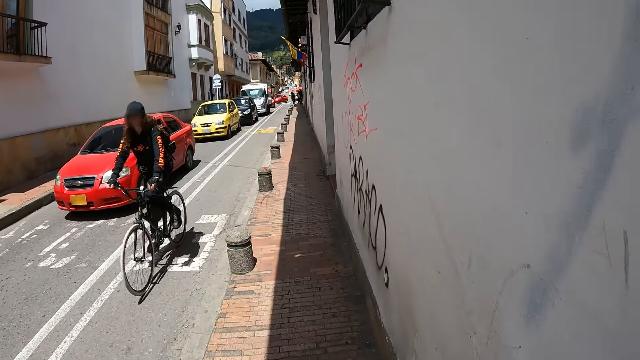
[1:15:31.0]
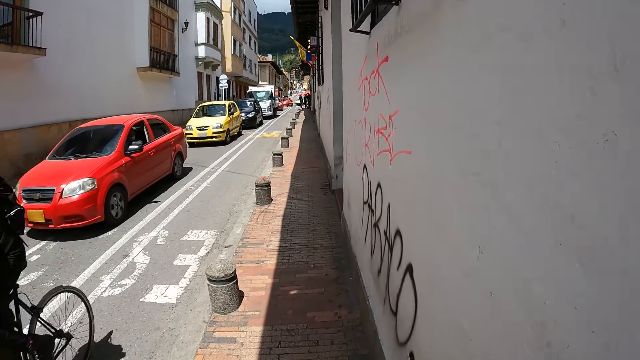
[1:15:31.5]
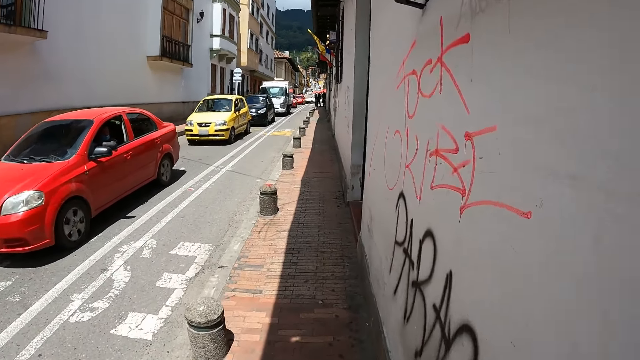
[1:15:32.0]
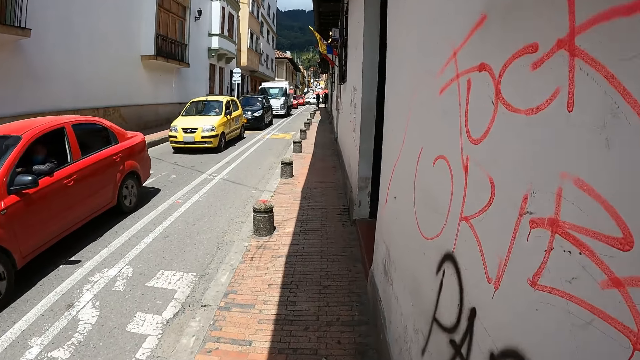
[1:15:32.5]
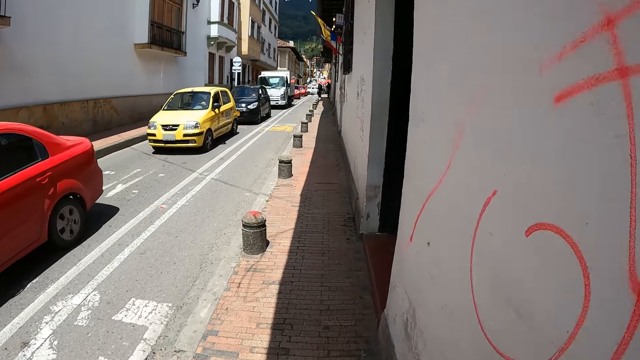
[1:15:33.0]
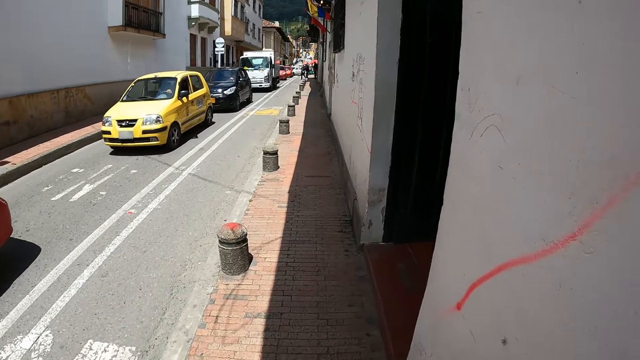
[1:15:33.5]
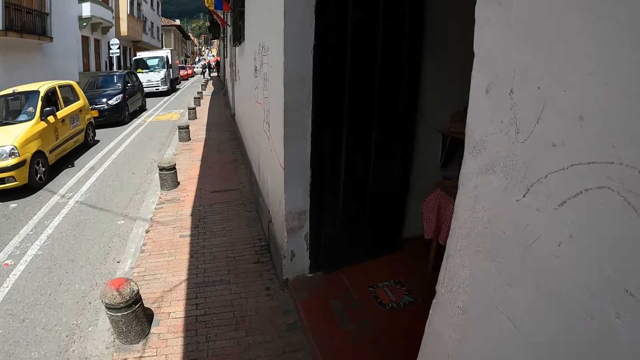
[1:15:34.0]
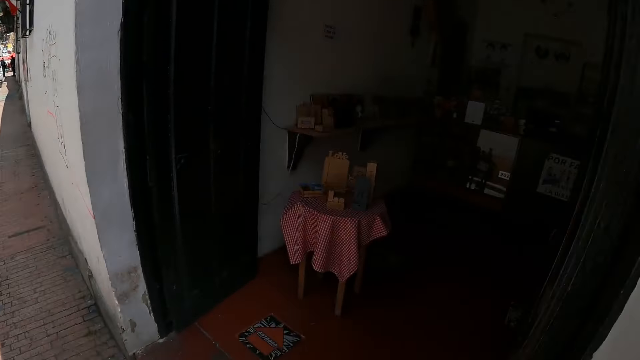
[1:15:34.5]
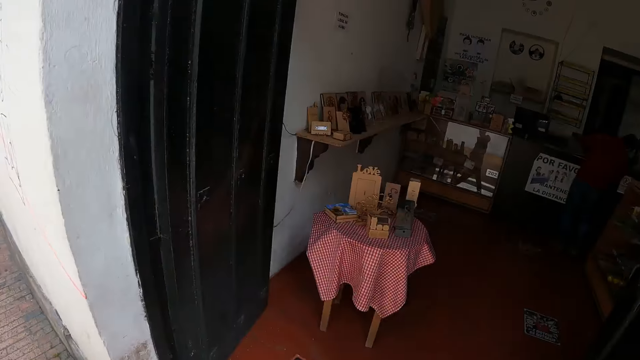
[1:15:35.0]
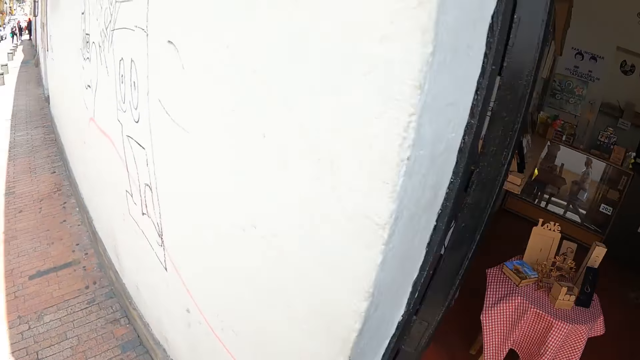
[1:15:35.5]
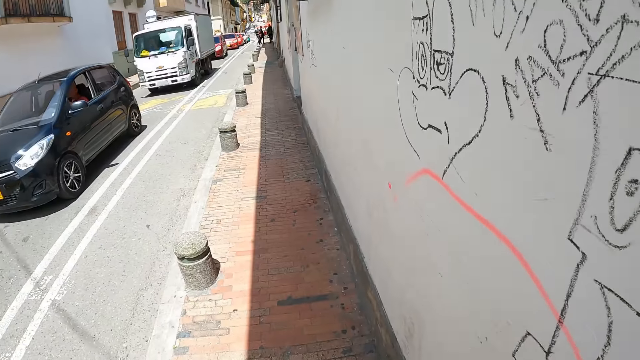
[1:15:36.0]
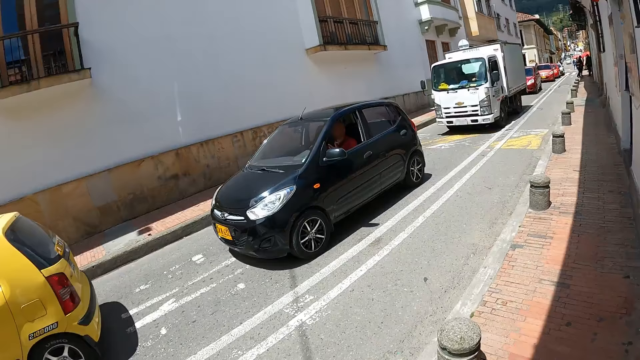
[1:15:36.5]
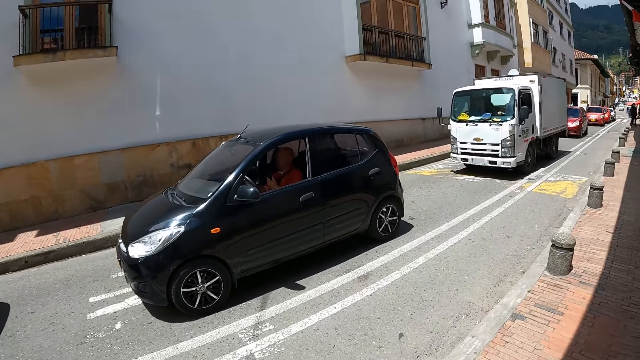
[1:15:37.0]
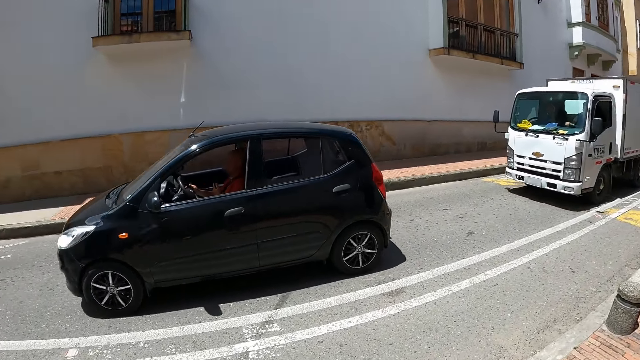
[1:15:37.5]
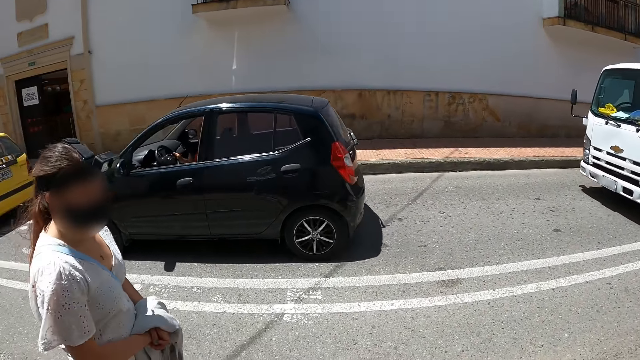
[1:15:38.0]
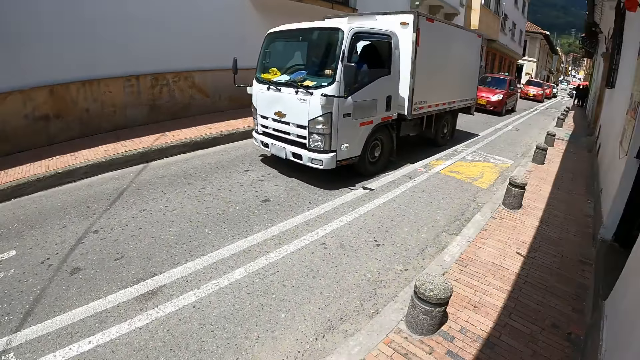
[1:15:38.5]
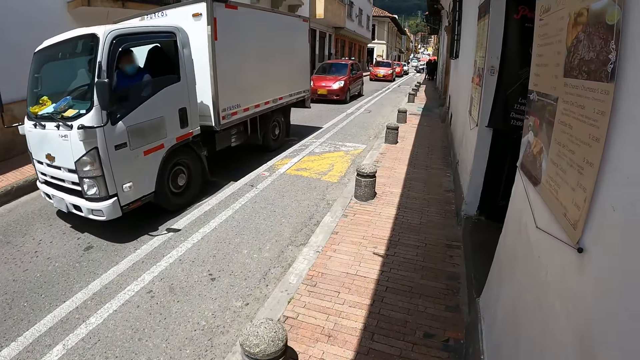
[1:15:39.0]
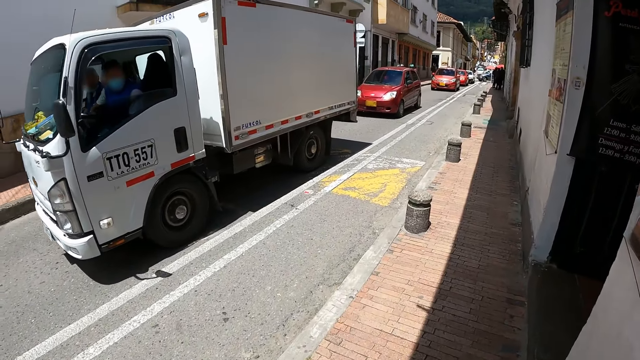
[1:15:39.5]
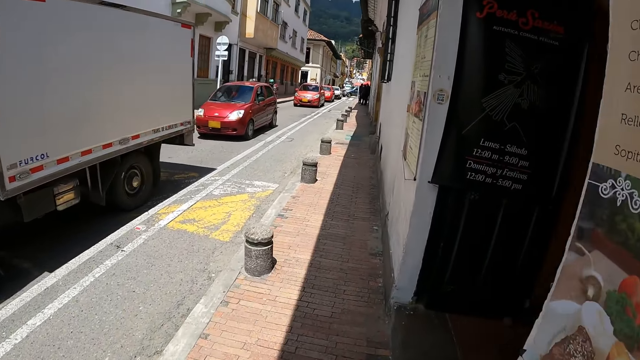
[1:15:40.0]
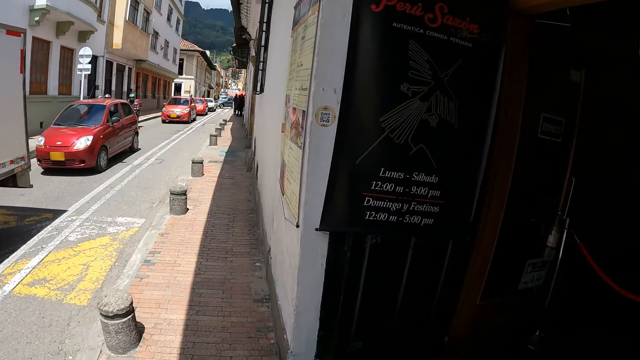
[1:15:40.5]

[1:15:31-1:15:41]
The camera wearer looks around the street. They look at a woman. They walk in an open area. The woman walks in an open area.

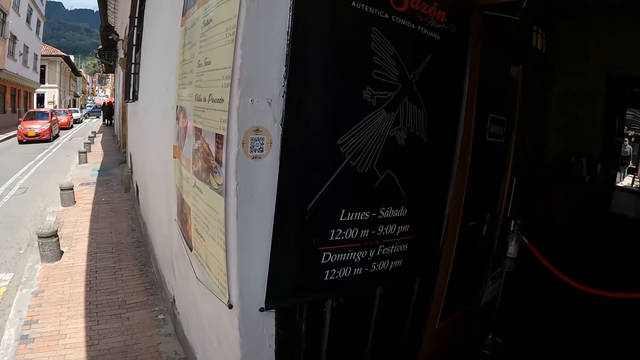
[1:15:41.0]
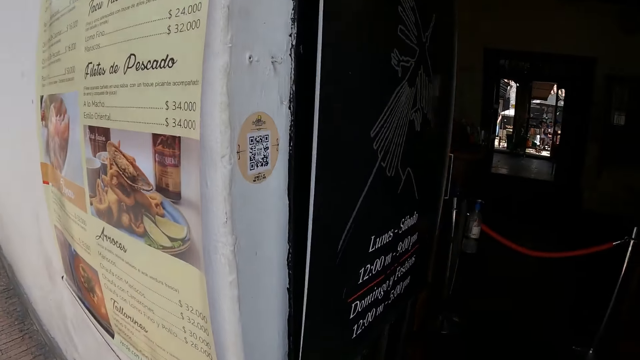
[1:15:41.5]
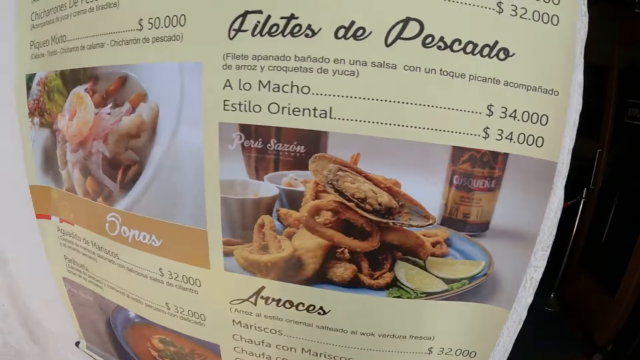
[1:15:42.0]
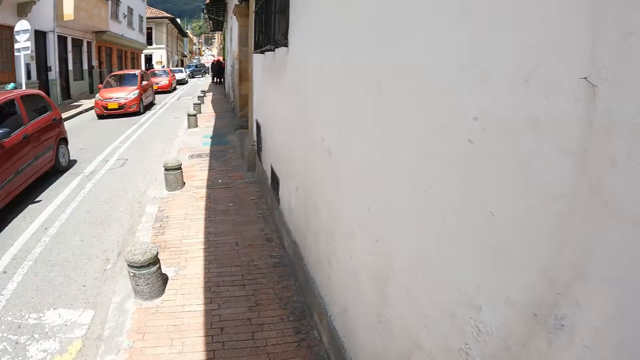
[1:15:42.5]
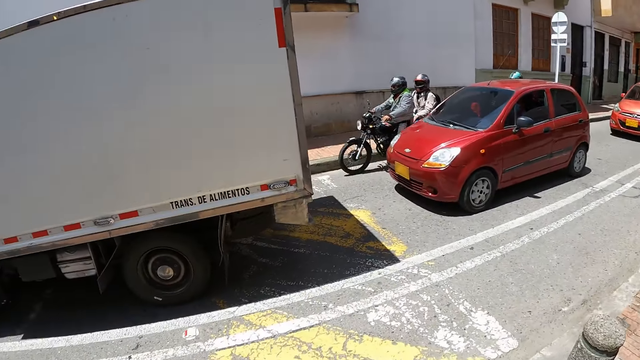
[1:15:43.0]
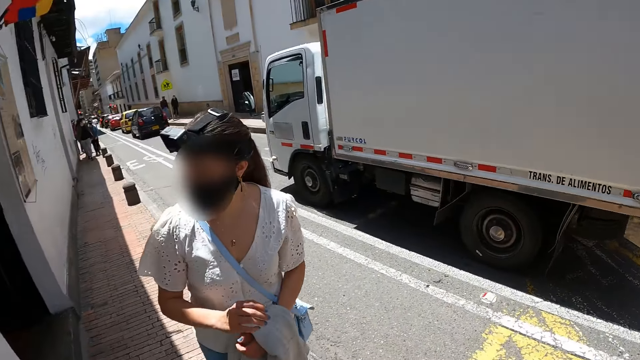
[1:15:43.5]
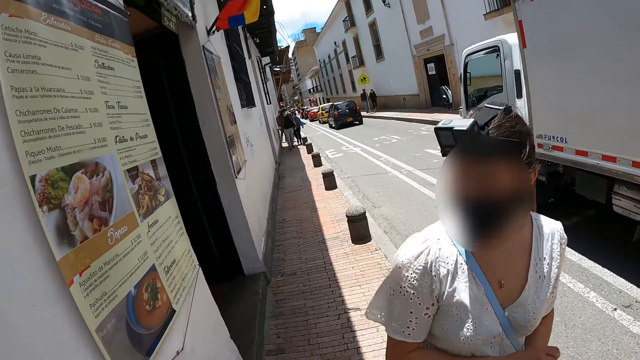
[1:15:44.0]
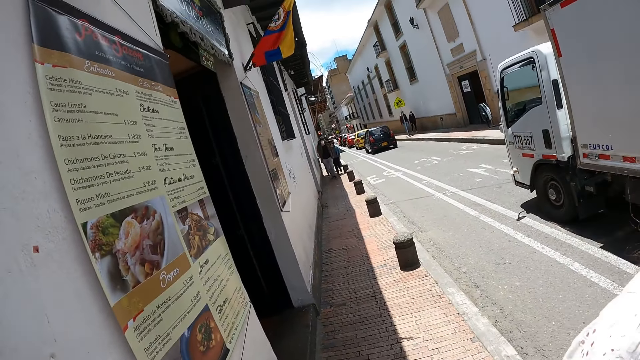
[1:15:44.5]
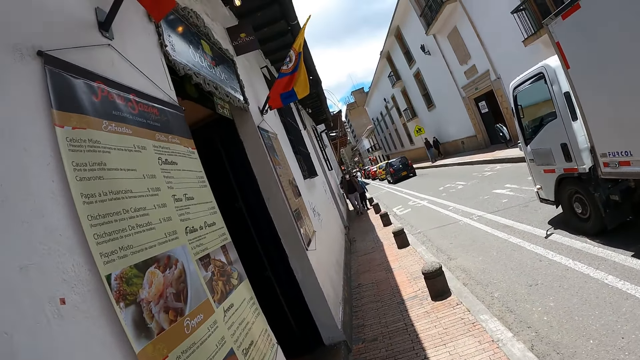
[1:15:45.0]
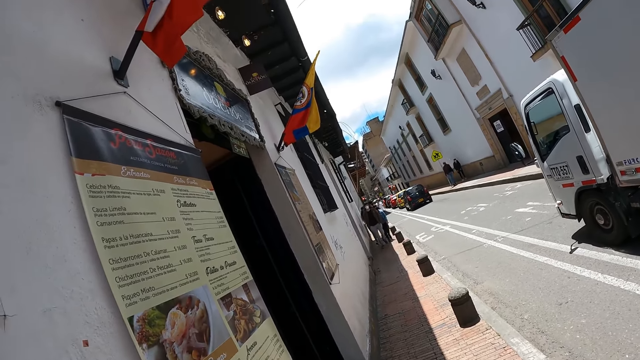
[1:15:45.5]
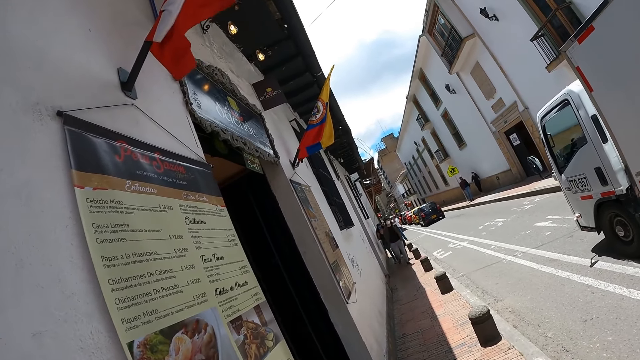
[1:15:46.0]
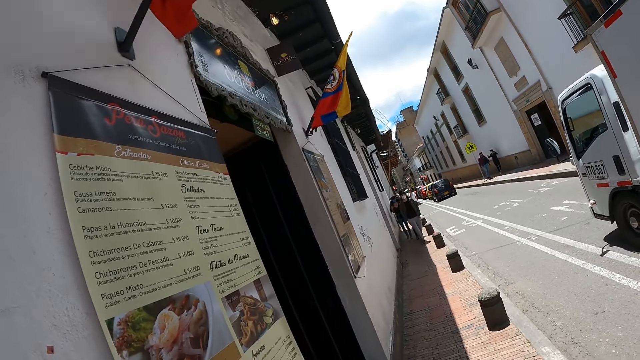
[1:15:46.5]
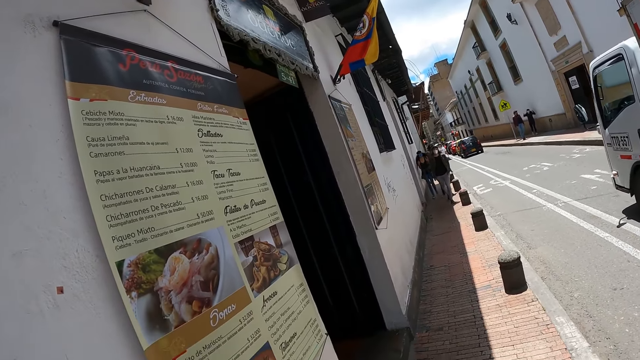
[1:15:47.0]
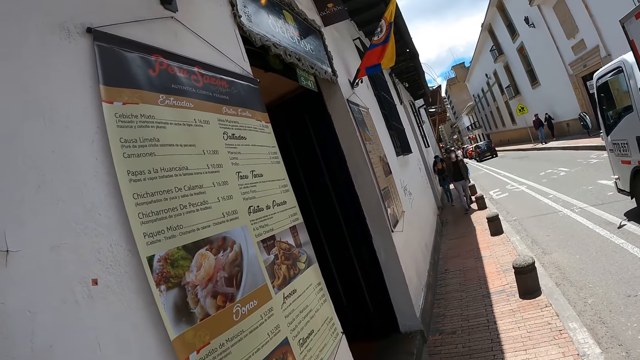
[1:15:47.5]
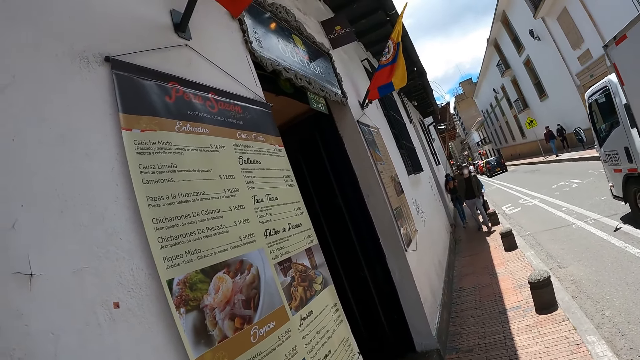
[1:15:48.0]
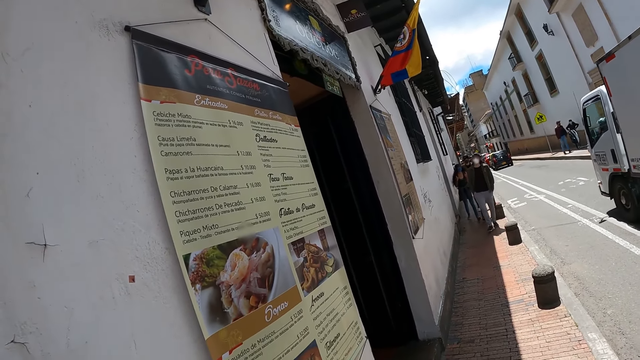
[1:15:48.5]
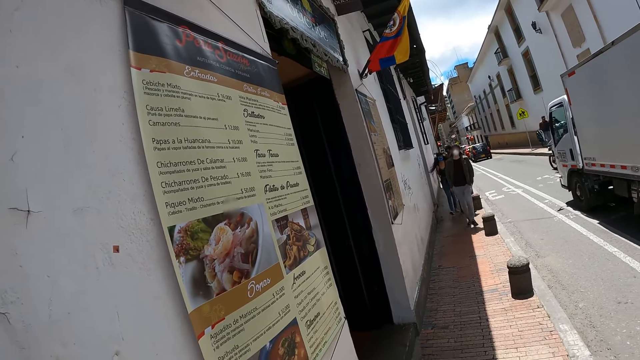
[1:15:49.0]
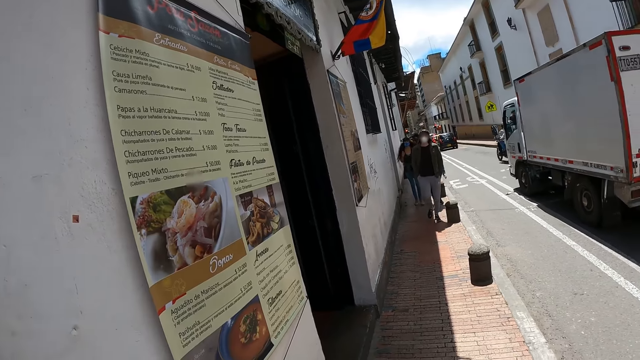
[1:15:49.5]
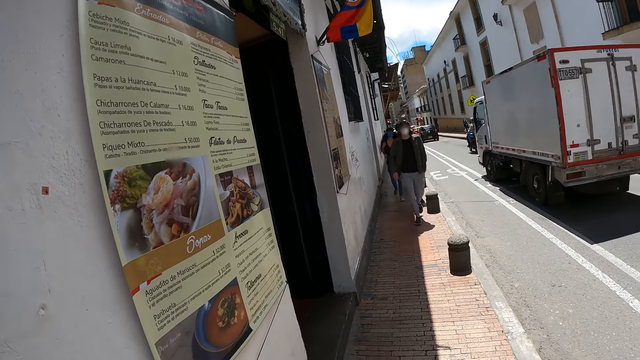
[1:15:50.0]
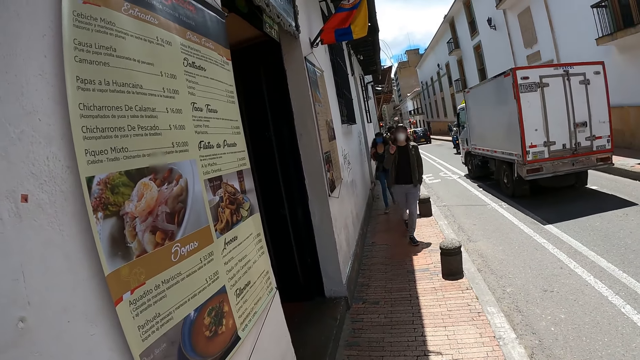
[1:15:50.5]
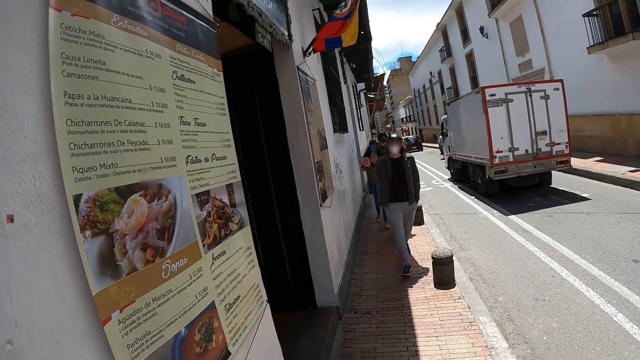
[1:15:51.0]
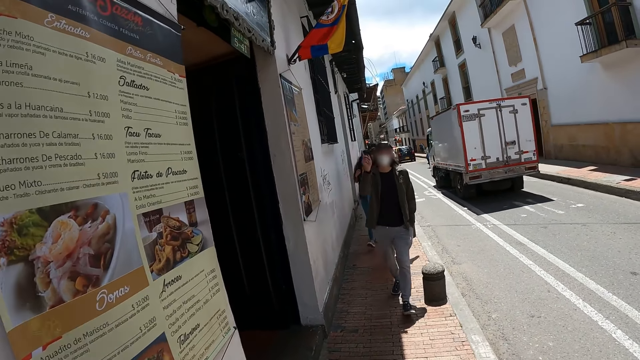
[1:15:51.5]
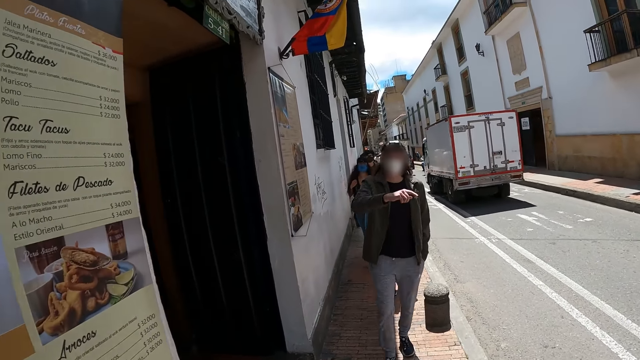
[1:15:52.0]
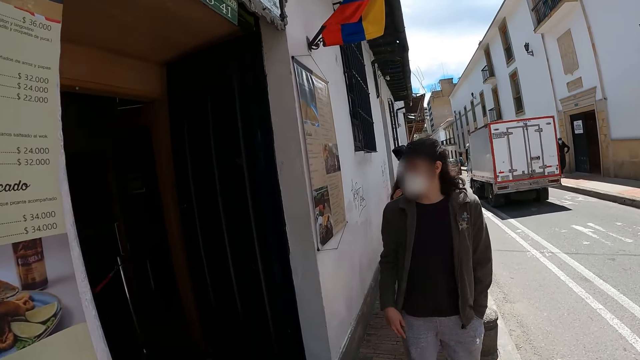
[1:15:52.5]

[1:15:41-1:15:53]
The camera wearer looks around the open area. They stand in the street. A woman walks in an open area. The camera wearer looks around the open area. They look at a man. The man points around the street. The man does a hand gesture.
